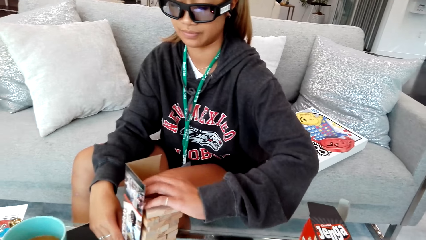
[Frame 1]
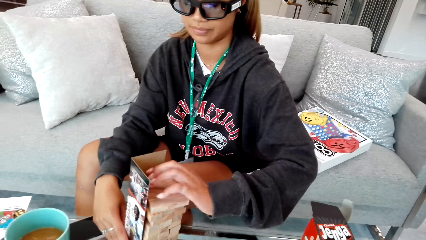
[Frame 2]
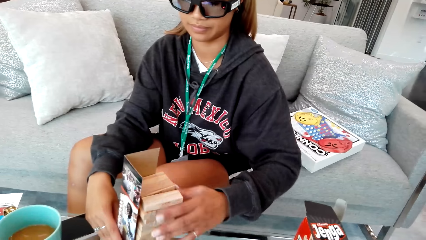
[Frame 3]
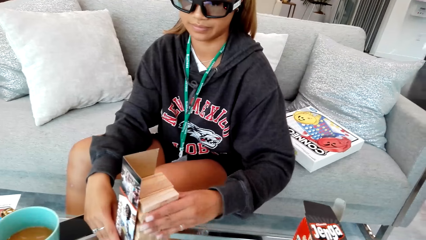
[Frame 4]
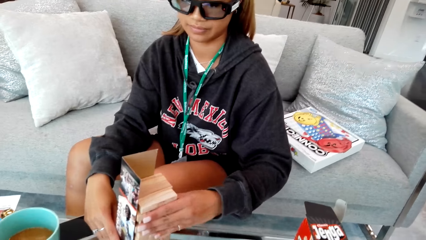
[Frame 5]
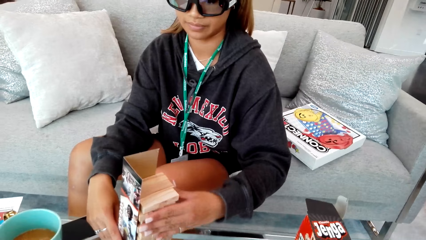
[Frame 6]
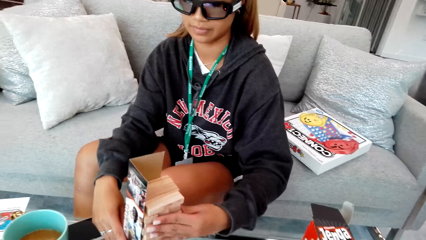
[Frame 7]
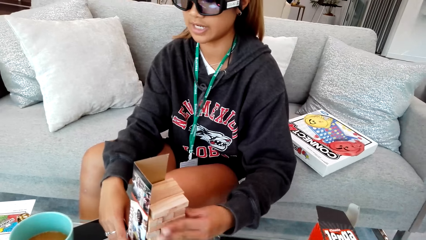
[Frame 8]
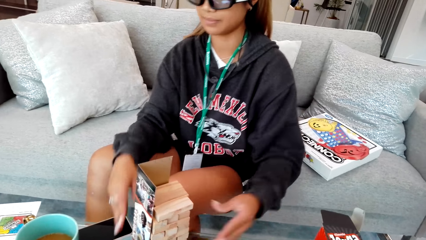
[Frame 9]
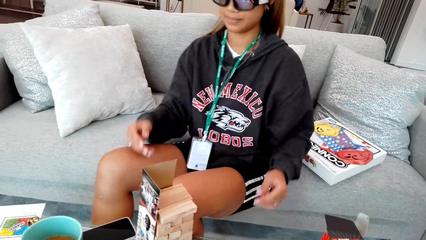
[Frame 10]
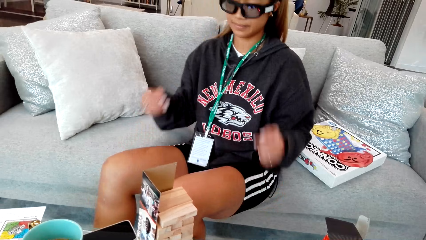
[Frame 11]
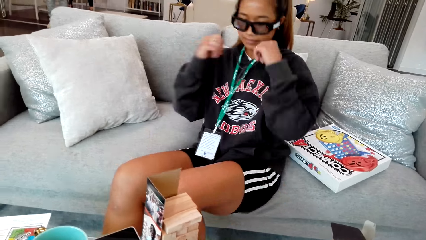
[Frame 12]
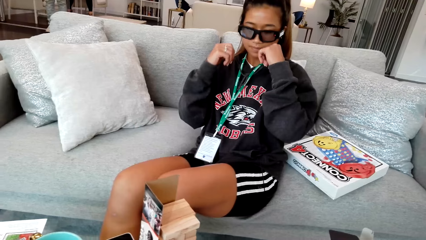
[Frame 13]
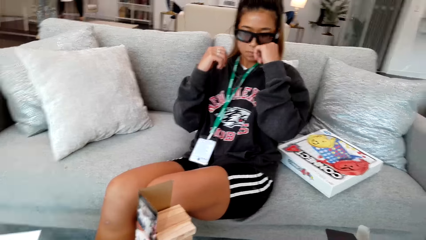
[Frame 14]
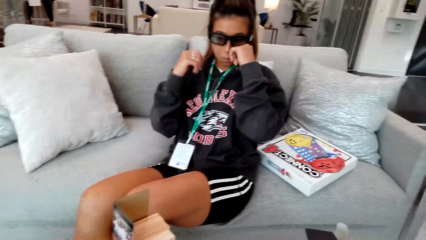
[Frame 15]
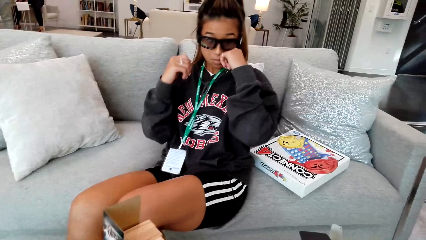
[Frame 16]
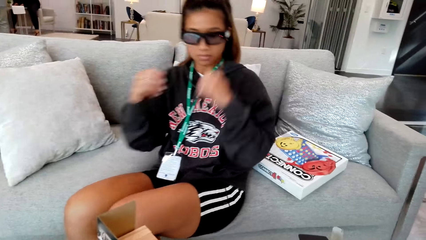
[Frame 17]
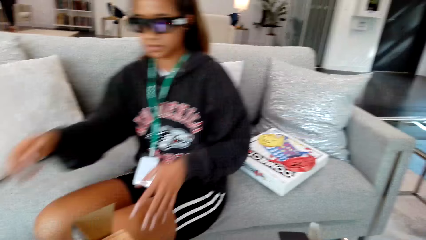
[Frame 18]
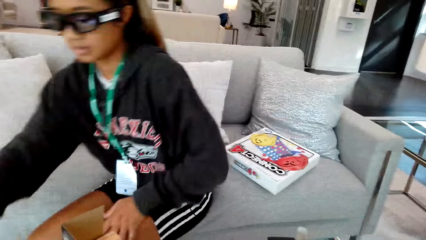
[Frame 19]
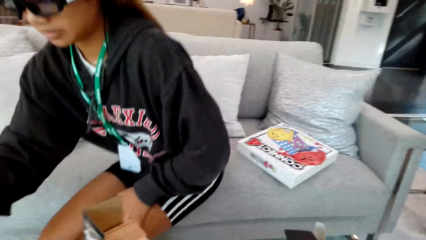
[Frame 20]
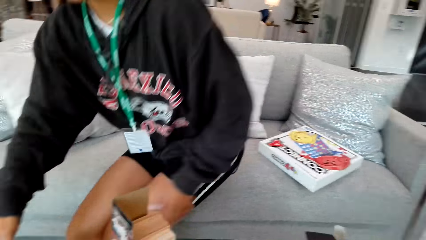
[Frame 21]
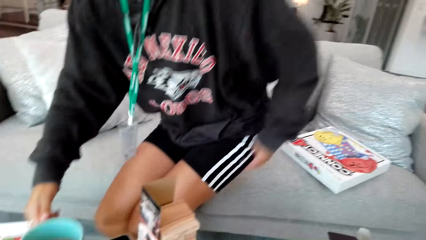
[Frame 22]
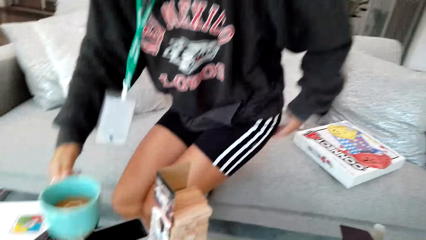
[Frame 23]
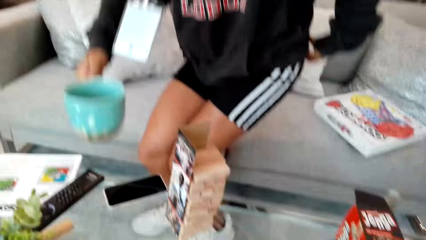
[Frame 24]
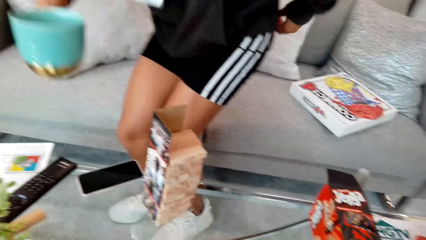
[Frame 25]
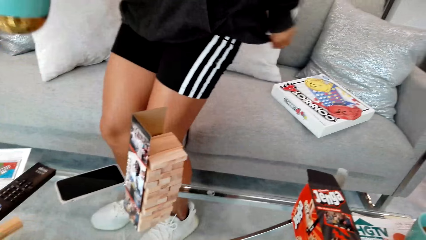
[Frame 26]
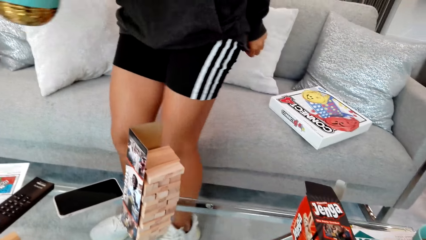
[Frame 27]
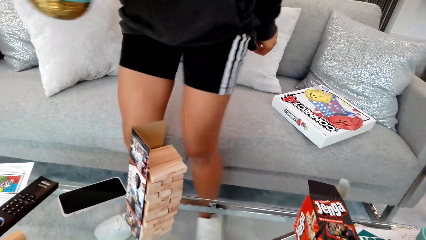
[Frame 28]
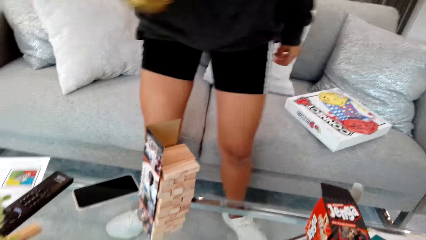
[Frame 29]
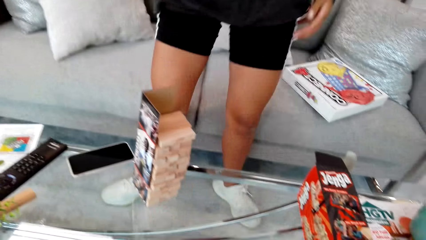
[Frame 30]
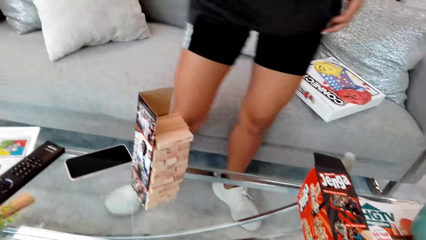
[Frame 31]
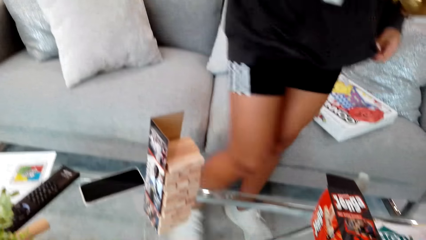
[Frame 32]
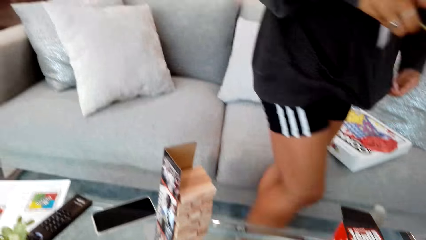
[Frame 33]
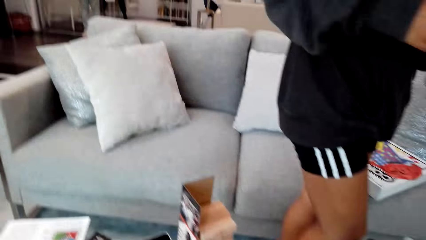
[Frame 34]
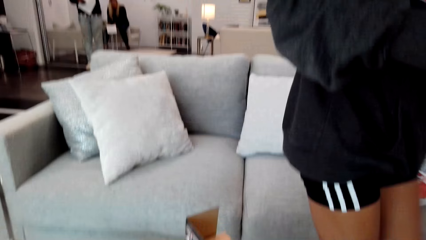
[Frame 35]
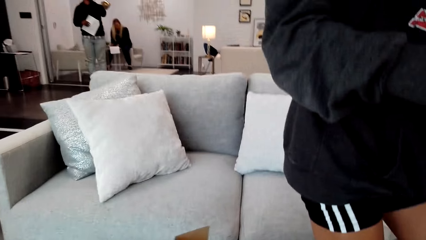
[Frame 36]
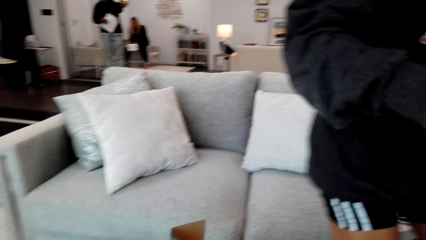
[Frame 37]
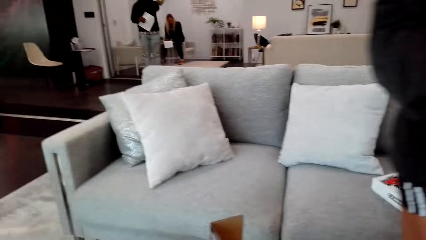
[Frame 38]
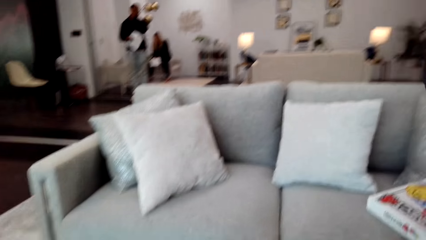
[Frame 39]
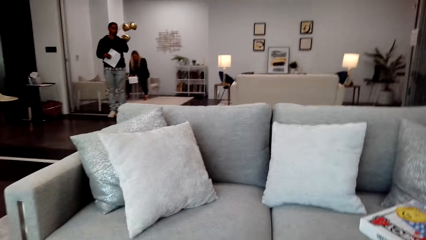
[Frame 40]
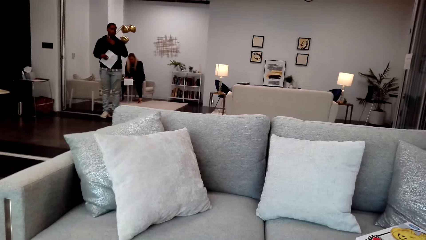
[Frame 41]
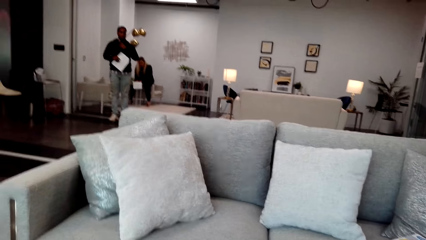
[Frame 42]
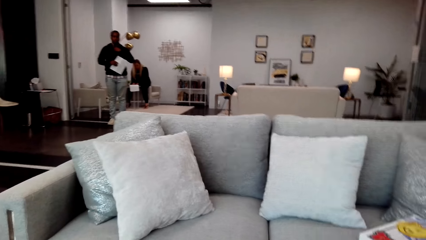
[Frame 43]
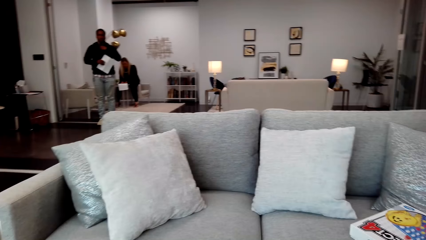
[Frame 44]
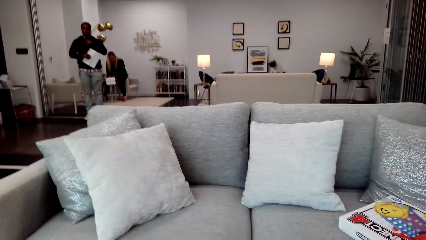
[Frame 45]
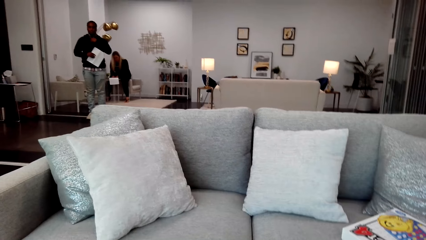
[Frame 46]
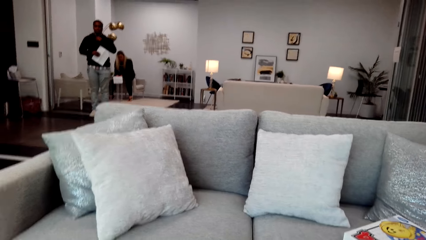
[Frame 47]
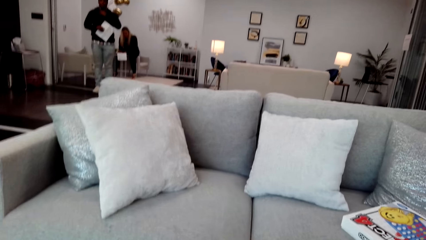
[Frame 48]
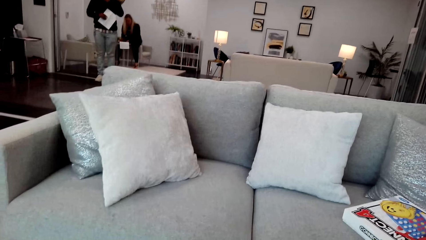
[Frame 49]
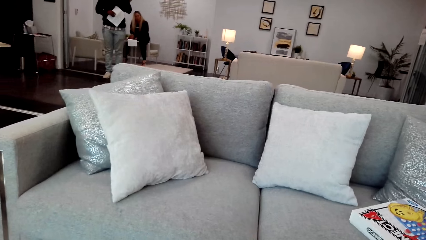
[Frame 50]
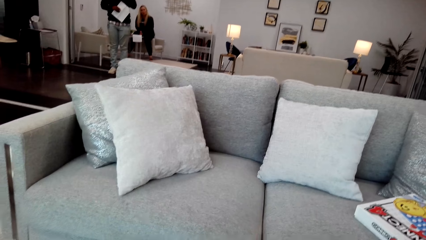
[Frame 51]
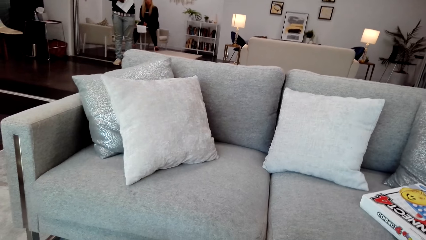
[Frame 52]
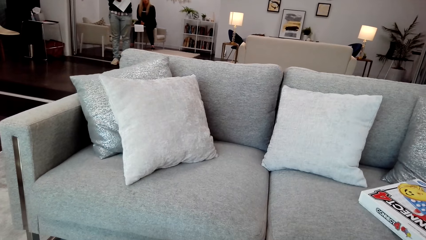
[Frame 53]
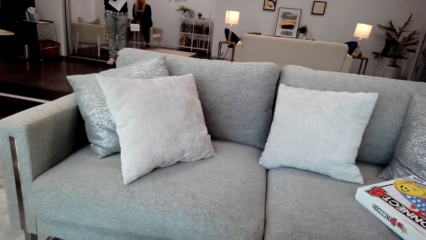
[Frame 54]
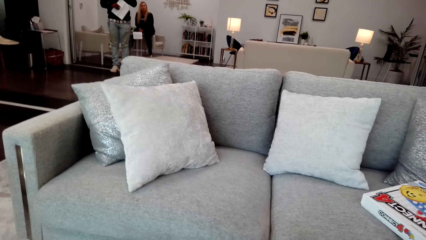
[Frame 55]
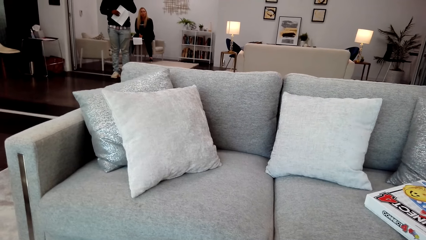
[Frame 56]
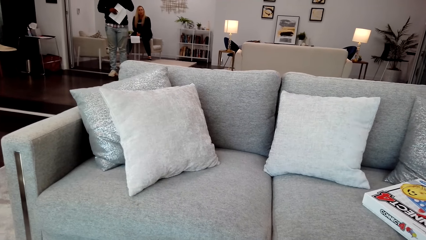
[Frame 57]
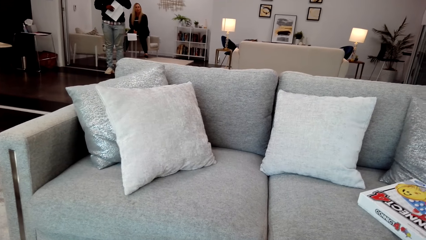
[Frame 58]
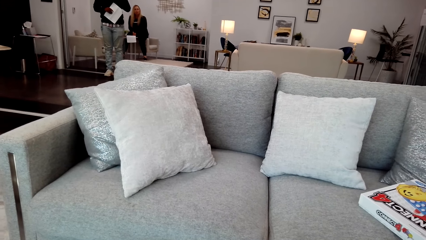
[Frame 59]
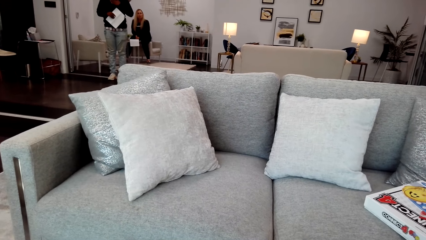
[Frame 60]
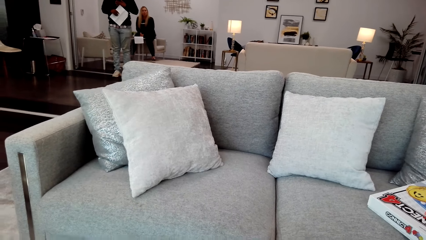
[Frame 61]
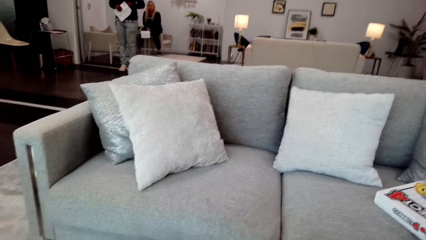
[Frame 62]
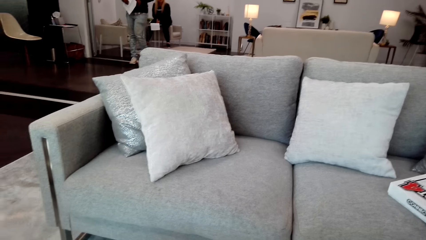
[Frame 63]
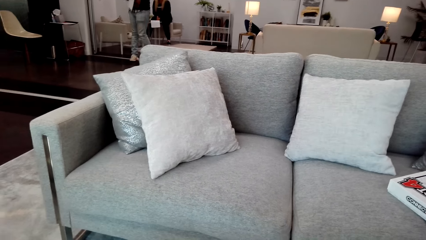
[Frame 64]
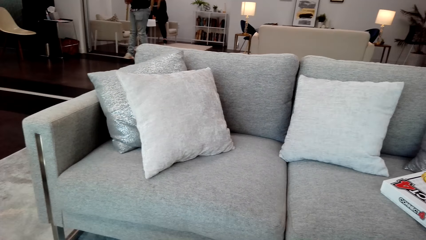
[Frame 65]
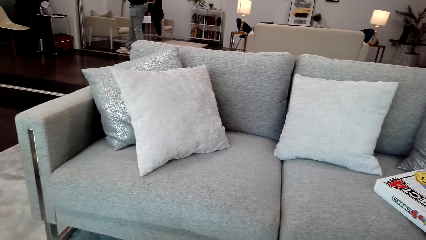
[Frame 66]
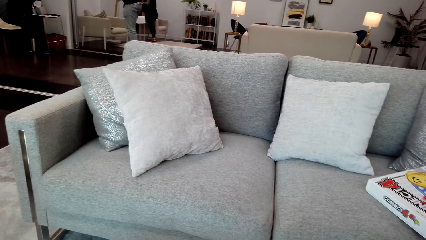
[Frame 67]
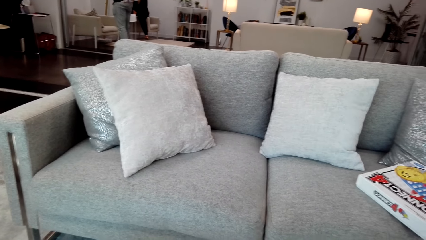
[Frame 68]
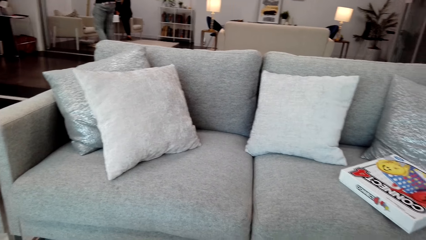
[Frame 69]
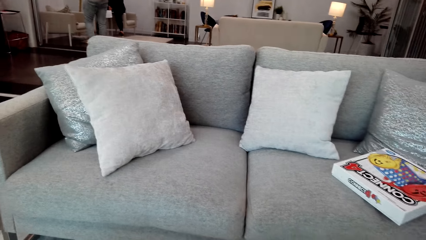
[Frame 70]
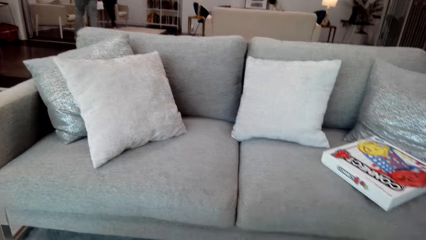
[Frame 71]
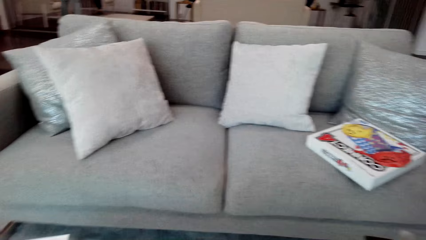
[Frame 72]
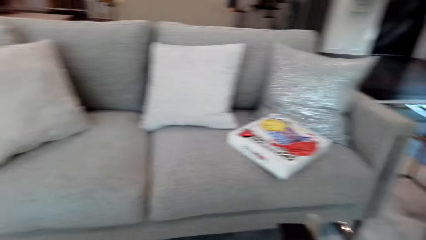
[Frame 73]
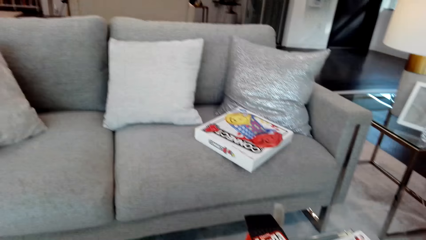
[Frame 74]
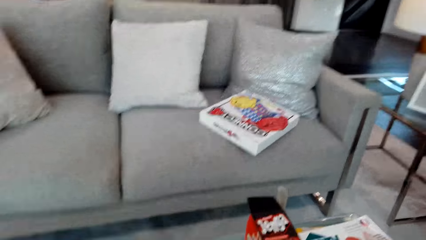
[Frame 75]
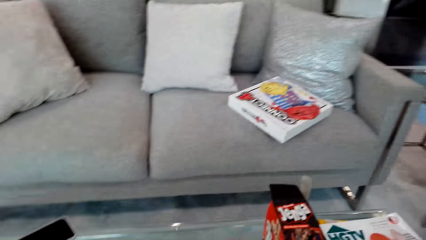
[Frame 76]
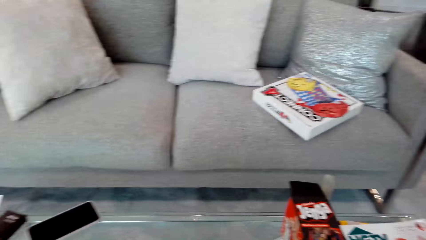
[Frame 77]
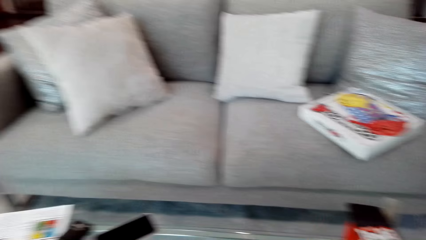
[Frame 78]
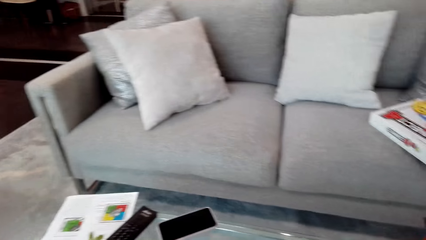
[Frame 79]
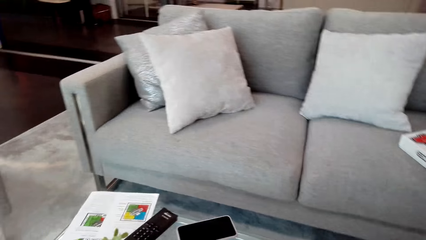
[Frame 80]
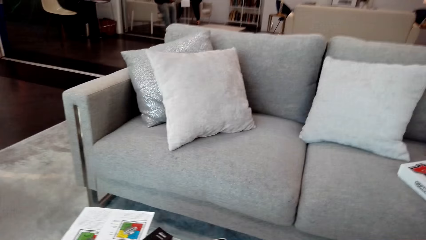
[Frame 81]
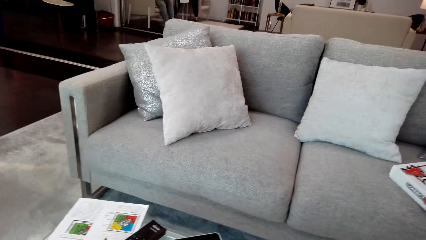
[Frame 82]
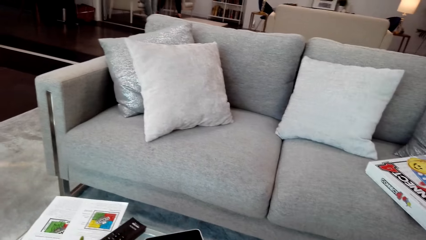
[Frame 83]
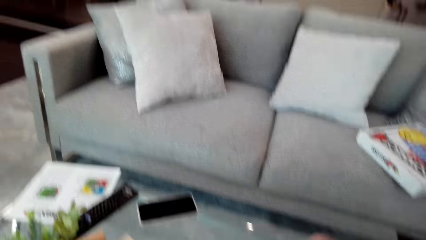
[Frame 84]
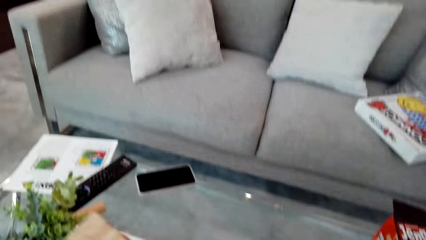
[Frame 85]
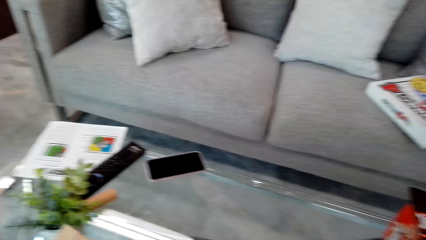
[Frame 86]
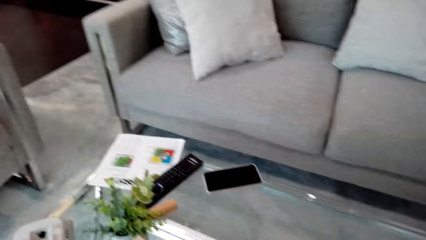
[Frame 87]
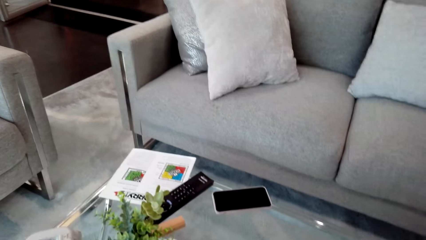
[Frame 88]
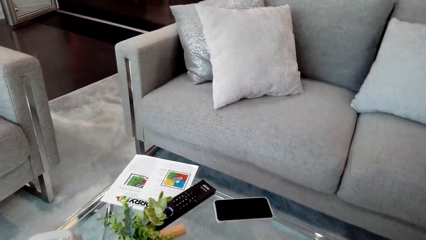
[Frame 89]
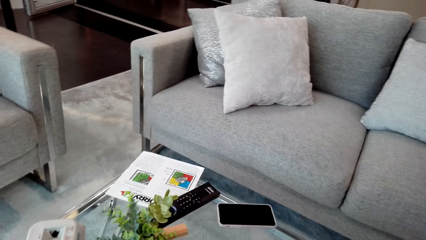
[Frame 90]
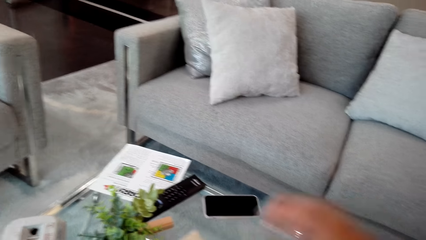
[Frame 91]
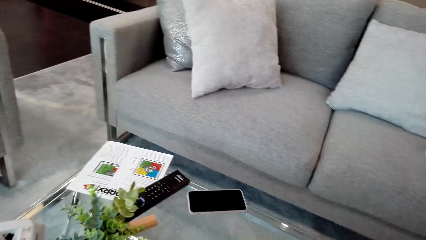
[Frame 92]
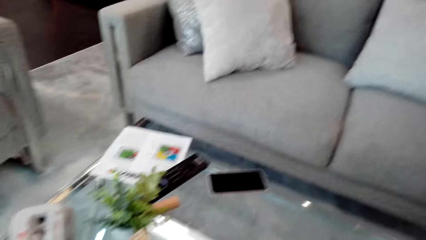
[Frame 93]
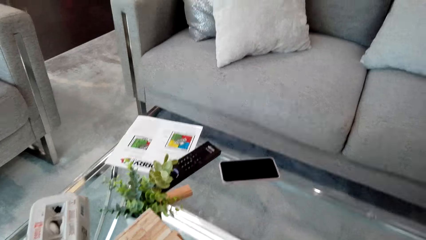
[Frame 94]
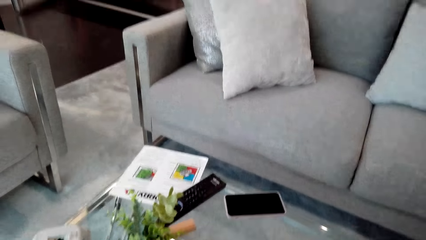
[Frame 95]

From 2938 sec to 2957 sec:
A woman itches her face. She stands up, picks up a cup of juice and moves away. The camera wearer looks around. They arrange the table.
